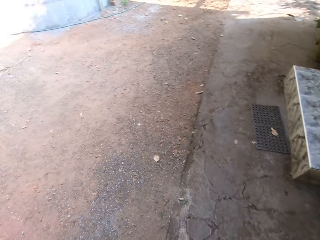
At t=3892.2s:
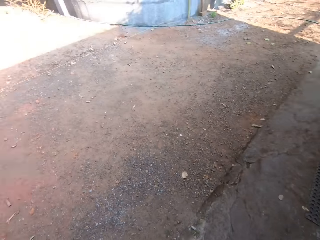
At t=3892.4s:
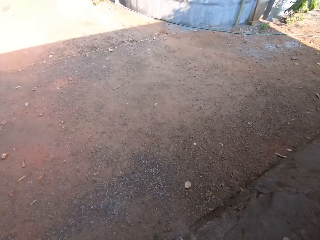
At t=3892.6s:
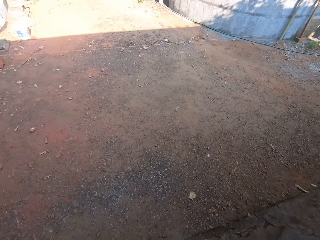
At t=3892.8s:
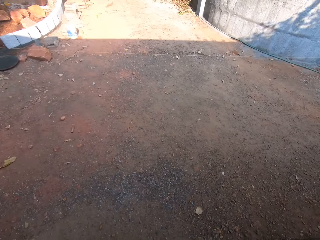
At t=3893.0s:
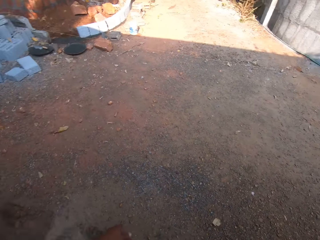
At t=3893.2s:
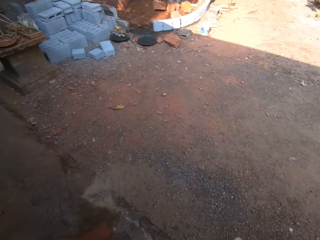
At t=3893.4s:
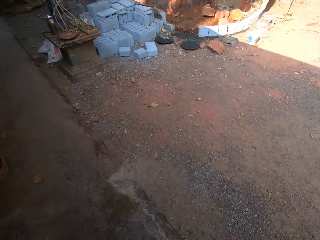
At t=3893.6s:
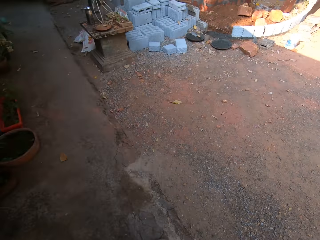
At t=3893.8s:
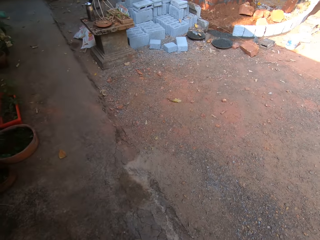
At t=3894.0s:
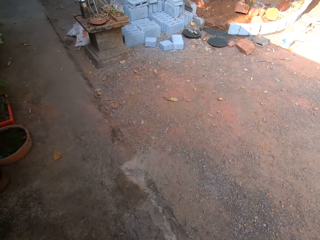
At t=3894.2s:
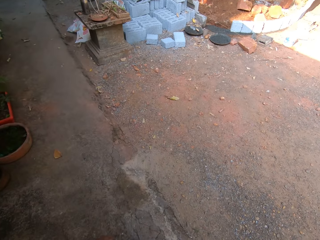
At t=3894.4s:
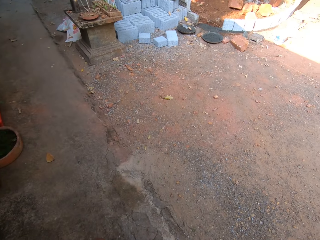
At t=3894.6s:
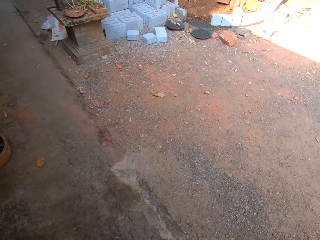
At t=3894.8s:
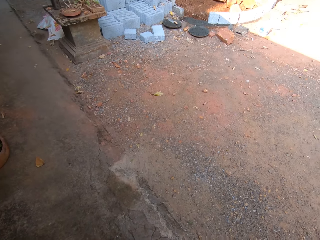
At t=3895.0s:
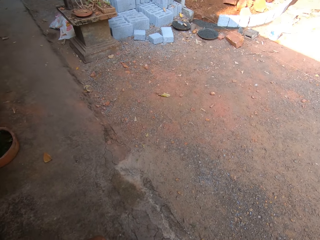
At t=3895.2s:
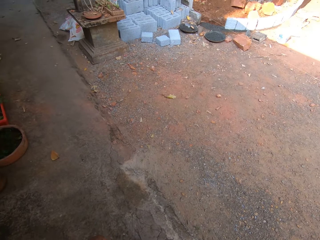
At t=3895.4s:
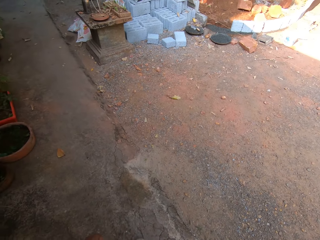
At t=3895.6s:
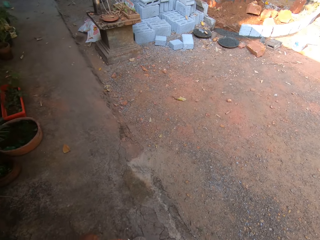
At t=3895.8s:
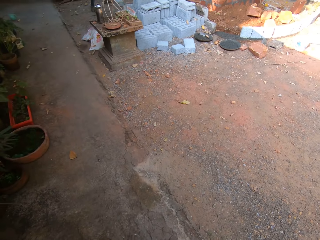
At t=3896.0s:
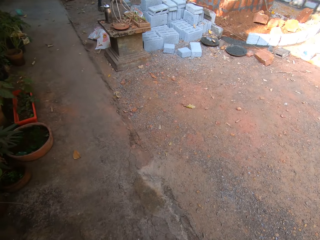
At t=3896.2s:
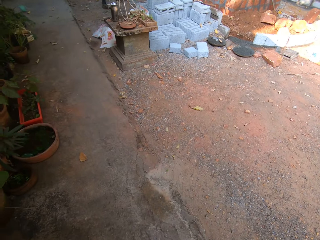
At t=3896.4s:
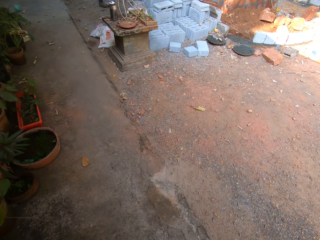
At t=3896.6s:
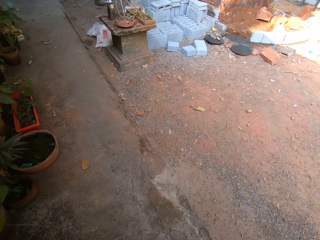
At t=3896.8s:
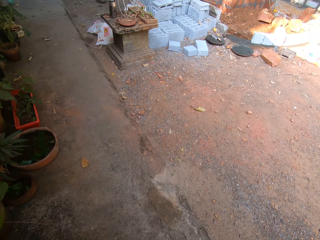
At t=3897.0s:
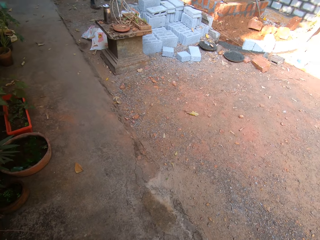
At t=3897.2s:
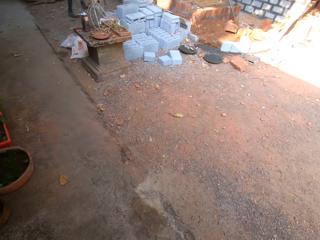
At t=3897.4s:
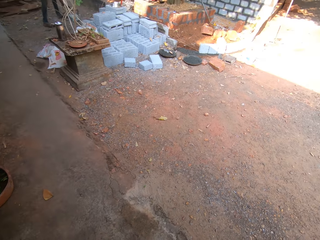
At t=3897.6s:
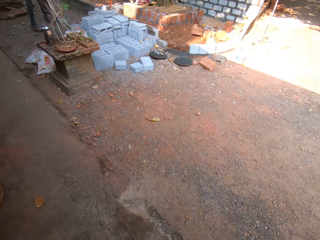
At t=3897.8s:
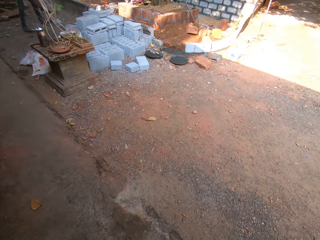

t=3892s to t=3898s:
The camera wearer looks around.

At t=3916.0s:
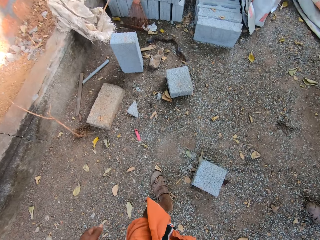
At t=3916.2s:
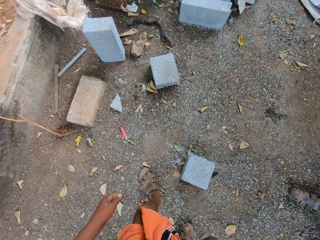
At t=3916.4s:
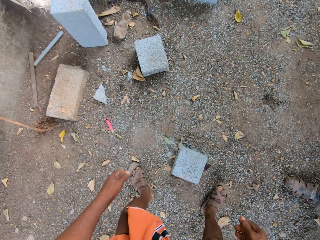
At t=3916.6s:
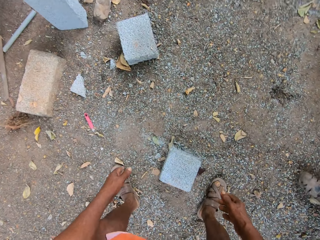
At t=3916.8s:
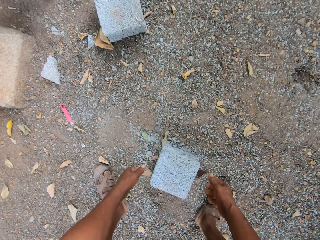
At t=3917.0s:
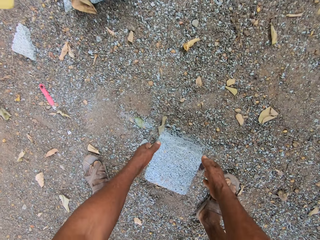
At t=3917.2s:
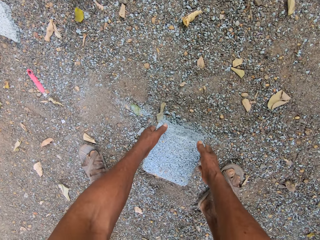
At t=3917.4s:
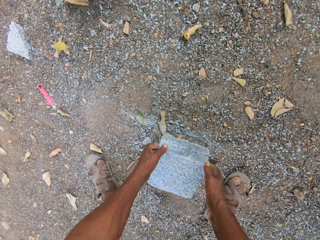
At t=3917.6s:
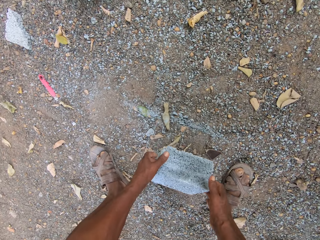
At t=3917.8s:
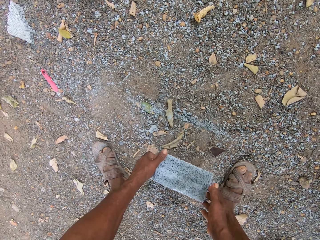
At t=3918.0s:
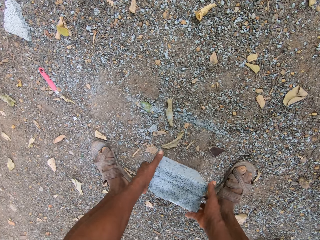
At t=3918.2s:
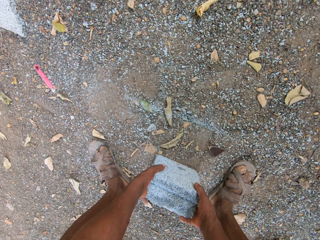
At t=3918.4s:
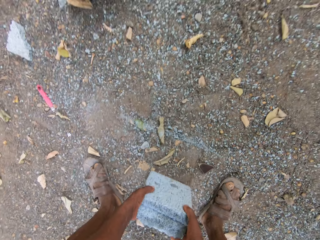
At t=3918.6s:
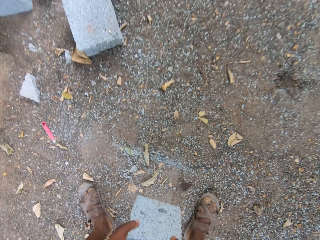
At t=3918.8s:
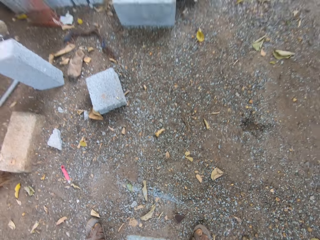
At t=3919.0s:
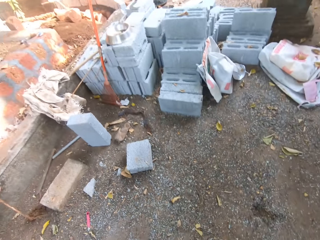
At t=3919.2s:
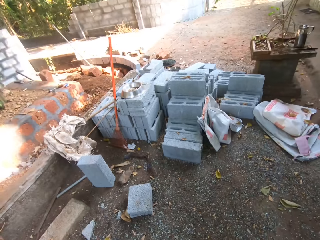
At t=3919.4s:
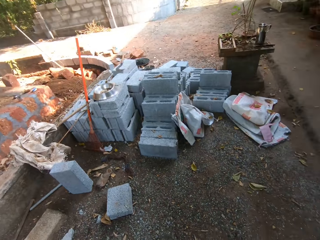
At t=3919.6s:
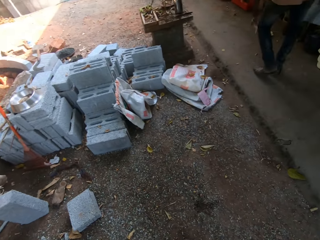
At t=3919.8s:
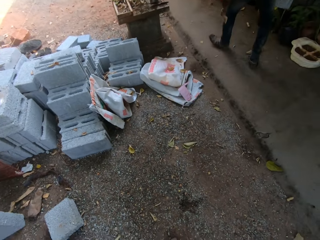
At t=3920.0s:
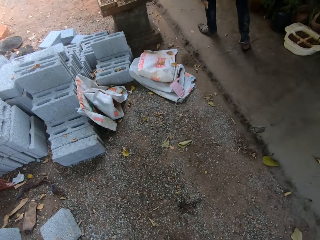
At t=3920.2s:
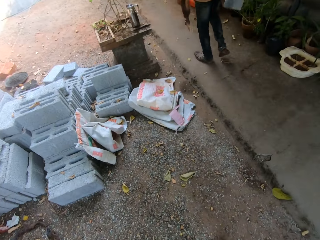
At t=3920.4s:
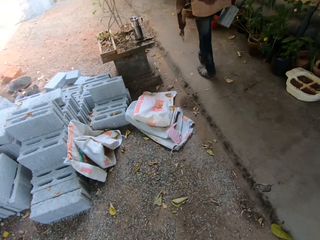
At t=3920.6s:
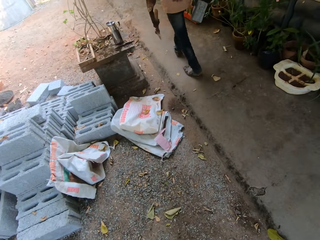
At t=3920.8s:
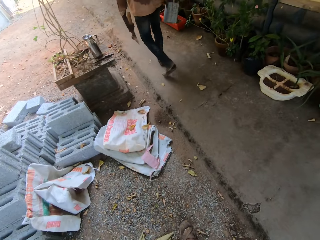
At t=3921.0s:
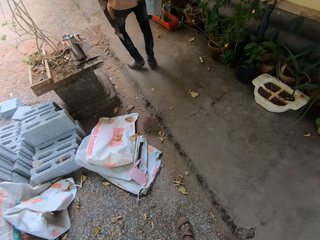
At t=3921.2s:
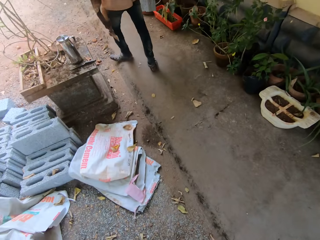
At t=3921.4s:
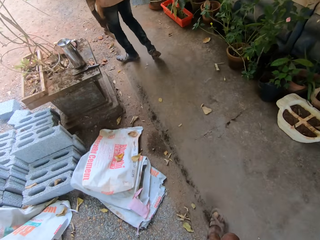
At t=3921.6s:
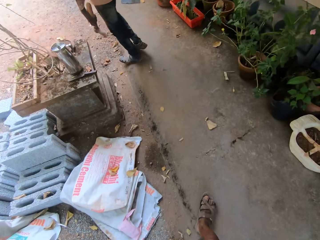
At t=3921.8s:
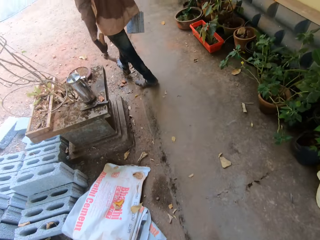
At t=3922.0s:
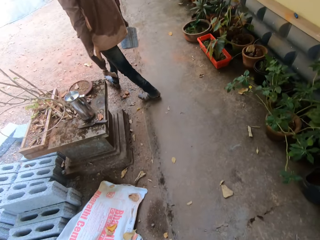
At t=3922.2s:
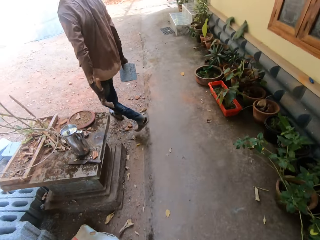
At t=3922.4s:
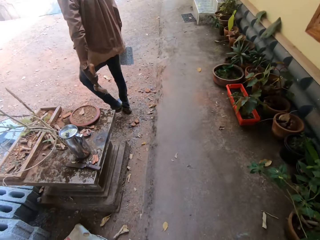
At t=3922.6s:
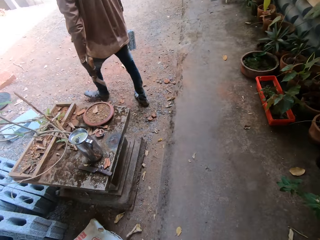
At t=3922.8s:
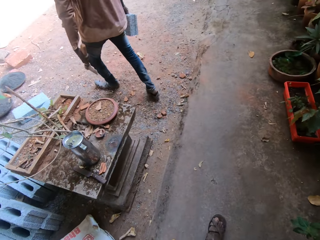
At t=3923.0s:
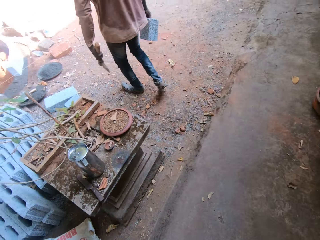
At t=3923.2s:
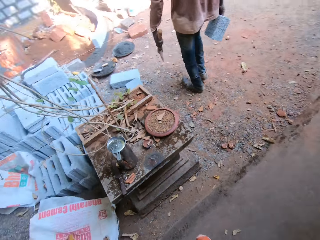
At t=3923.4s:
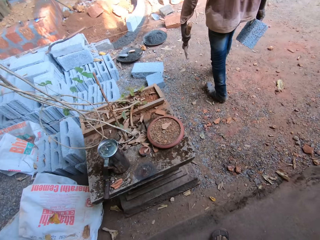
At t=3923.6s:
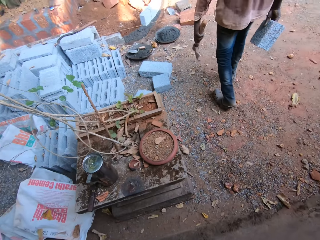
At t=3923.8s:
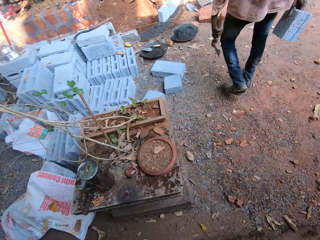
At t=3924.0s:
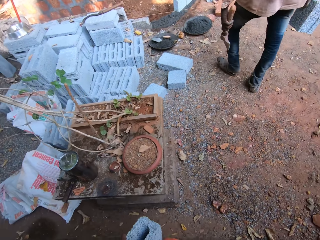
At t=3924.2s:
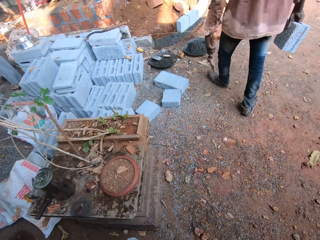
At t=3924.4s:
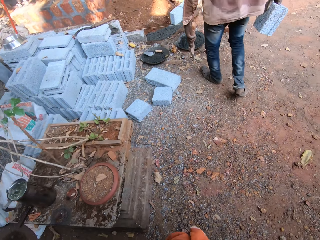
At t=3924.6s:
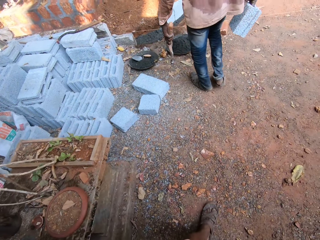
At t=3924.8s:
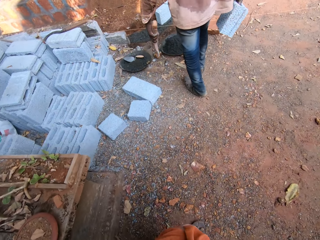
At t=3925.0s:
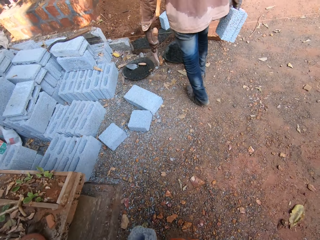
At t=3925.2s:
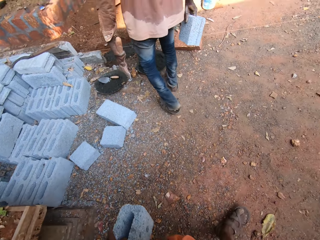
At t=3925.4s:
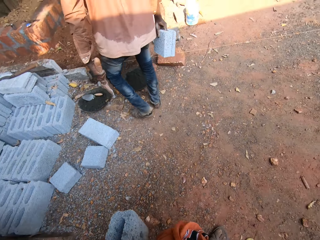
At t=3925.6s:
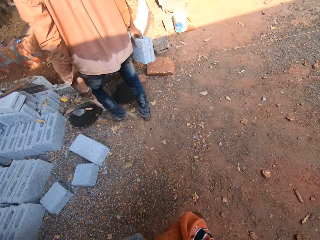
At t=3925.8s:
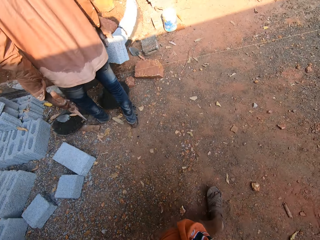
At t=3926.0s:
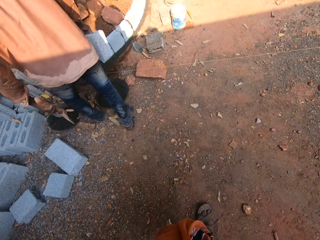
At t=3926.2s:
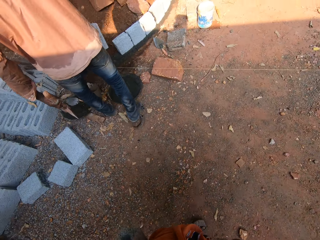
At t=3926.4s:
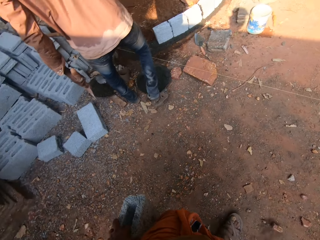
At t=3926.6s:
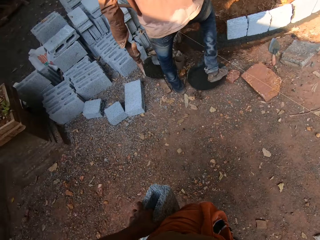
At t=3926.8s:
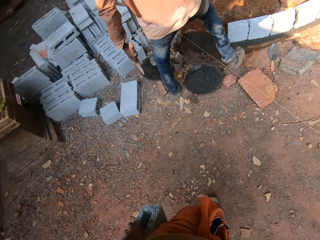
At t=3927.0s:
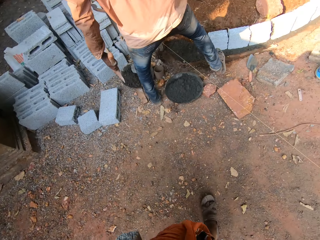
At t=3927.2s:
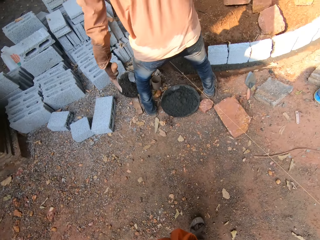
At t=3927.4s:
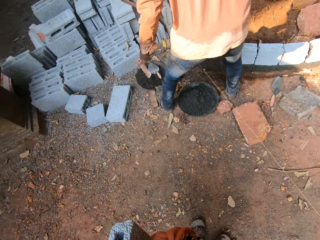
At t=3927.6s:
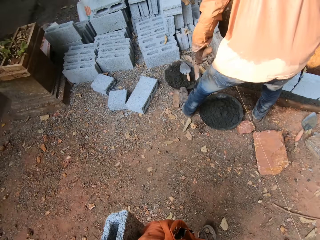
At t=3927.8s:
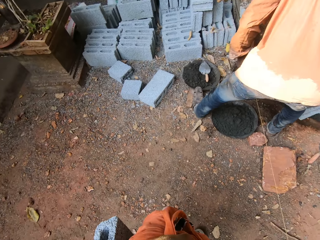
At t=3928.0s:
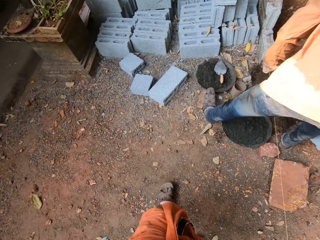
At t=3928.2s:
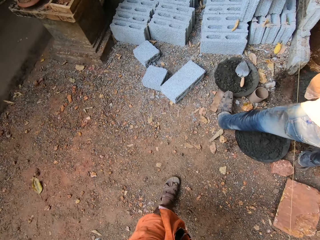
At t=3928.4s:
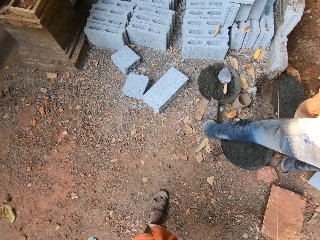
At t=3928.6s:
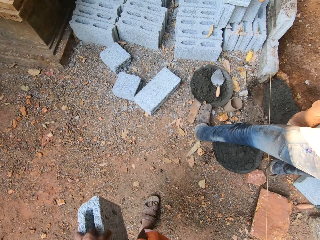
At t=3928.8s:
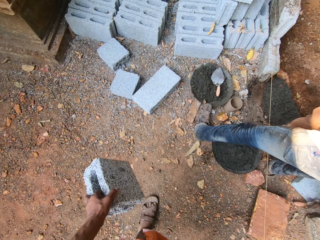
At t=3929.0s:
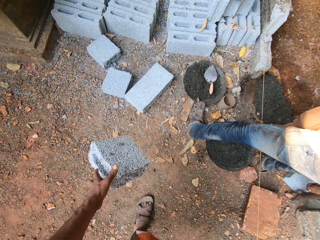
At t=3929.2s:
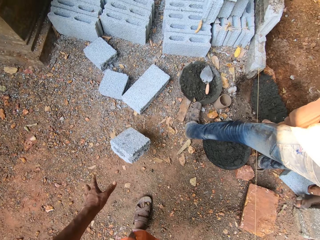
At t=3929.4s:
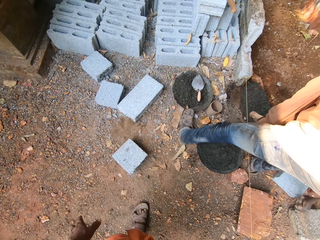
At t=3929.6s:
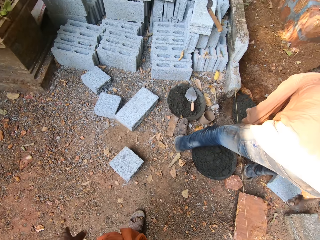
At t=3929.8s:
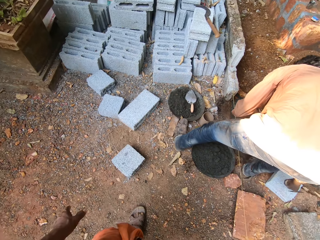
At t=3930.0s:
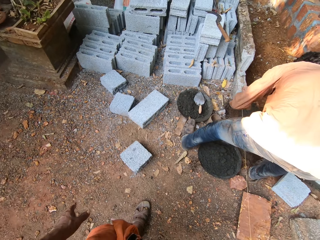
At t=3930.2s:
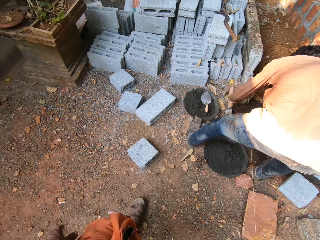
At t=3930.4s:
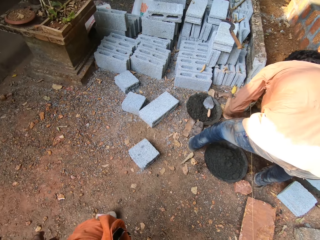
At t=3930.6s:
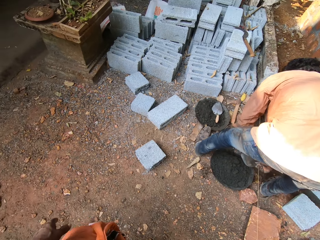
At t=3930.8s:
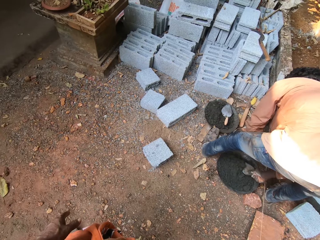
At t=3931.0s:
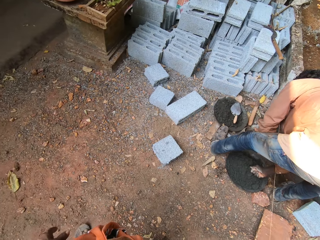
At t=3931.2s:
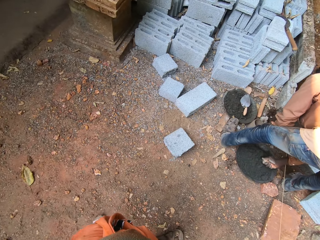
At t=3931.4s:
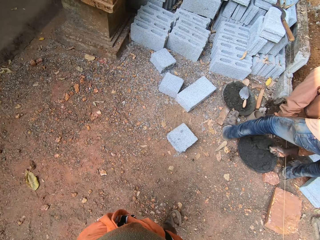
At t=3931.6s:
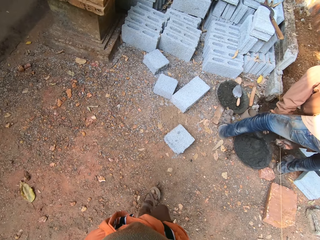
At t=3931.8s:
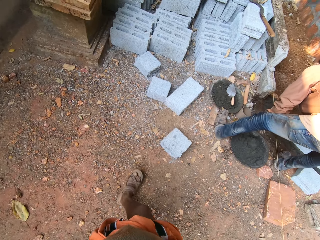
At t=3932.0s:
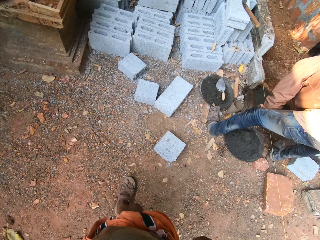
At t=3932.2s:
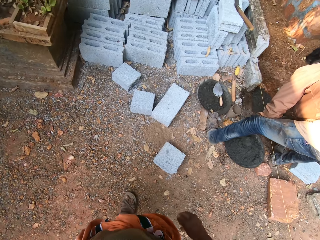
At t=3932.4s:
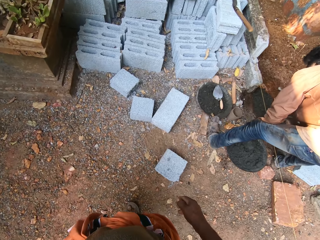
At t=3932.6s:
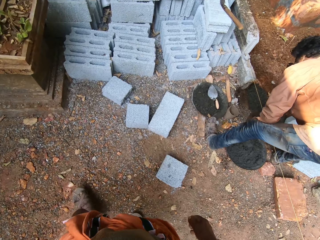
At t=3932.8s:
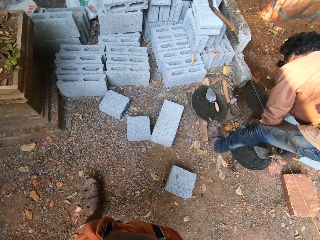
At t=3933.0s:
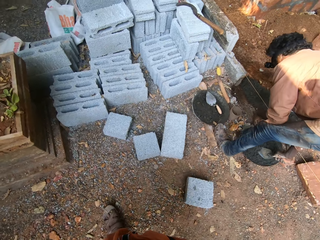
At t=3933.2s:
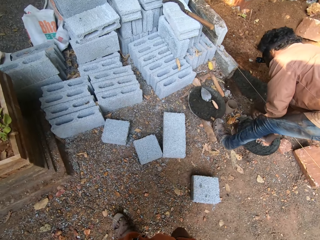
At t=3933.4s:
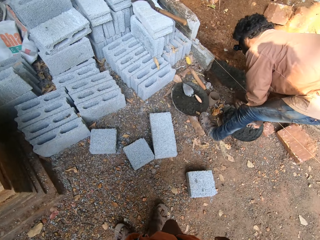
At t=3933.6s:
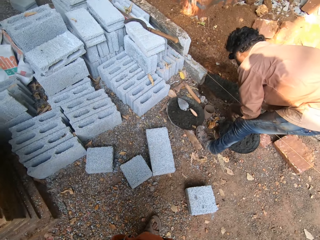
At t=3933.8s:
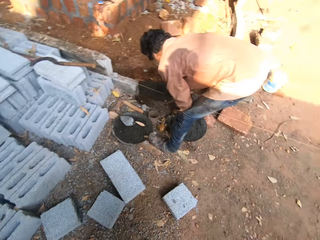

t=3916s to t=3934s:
The camera wearer picks up a brick. He carries a cement block from the floor with both hands. He walks around the site. A man walks around the site. The man drops a cement block on the floor with his right hand. The camera wearer drops the cement block on the floor with his left hand. The man scoops concrete with a trowel and pours mortar from the mortar pan to the site with the trowel in his right hand.
